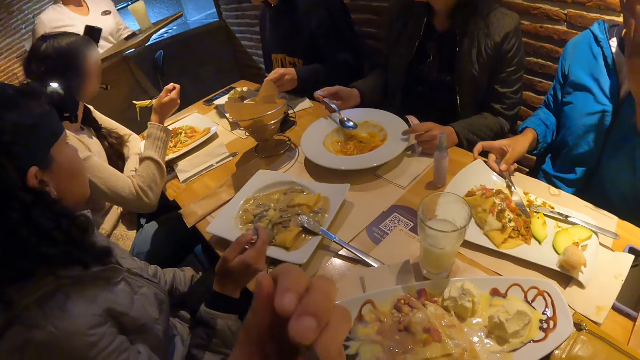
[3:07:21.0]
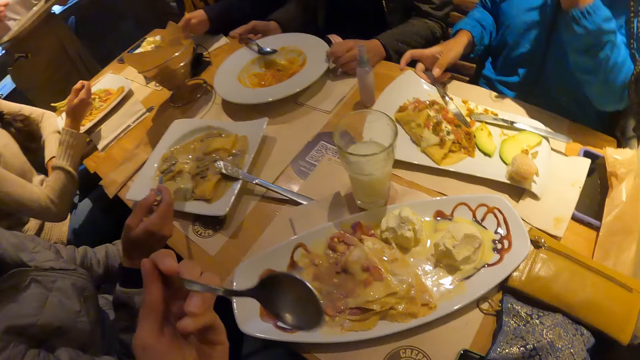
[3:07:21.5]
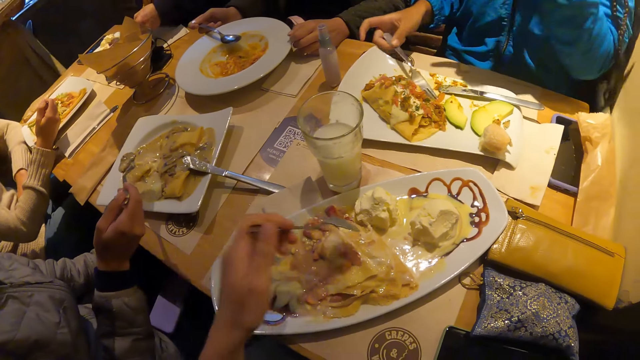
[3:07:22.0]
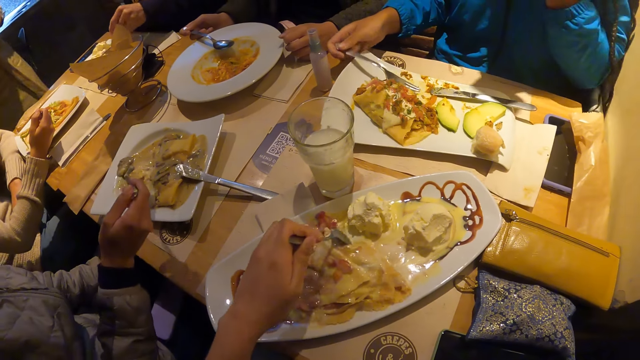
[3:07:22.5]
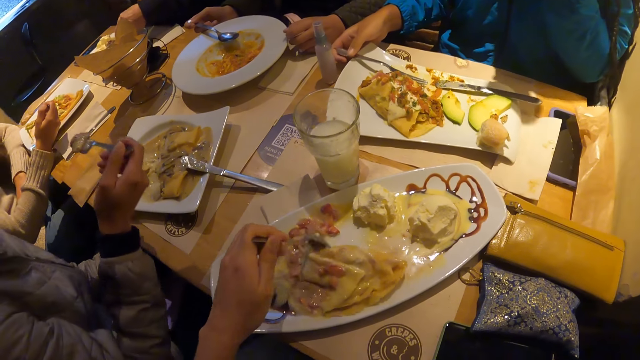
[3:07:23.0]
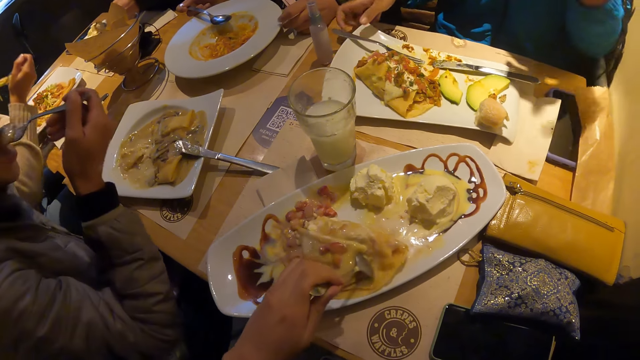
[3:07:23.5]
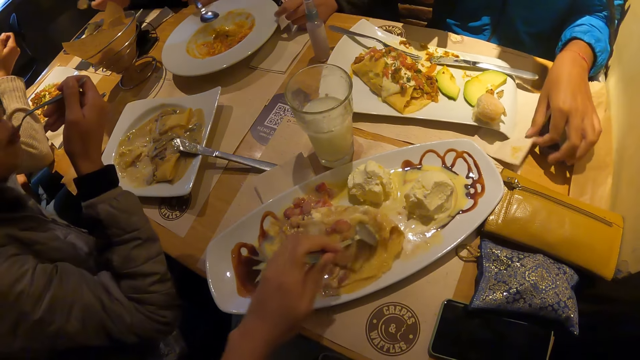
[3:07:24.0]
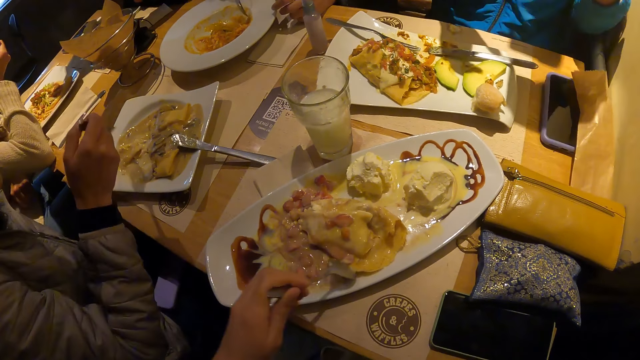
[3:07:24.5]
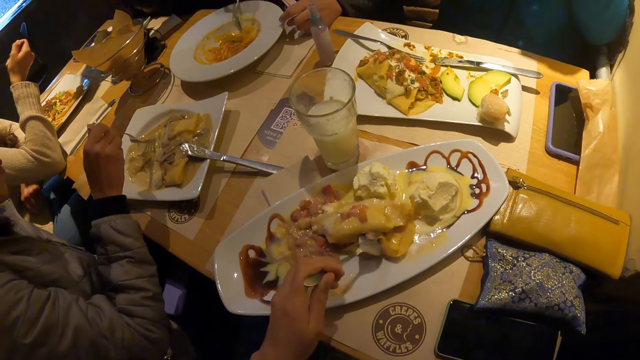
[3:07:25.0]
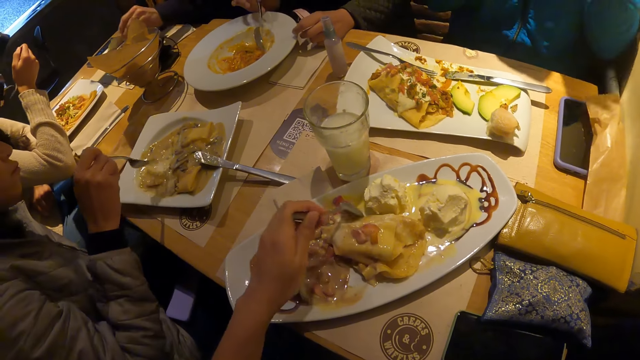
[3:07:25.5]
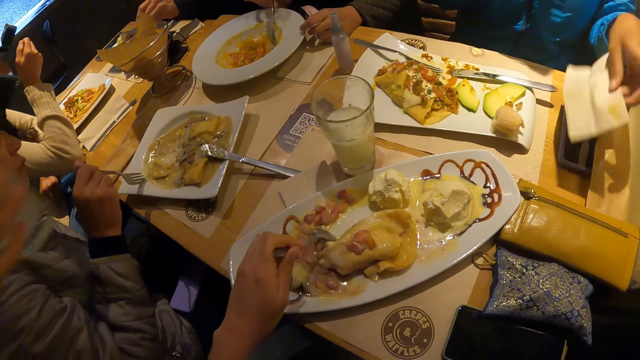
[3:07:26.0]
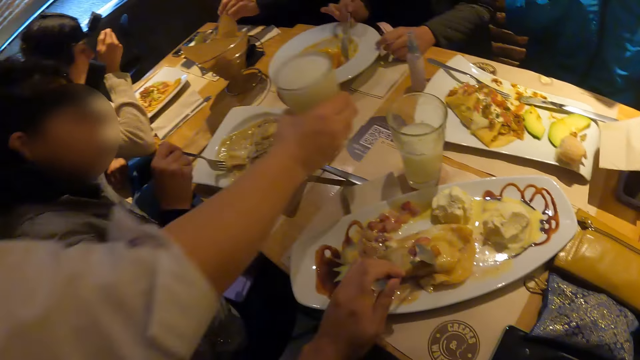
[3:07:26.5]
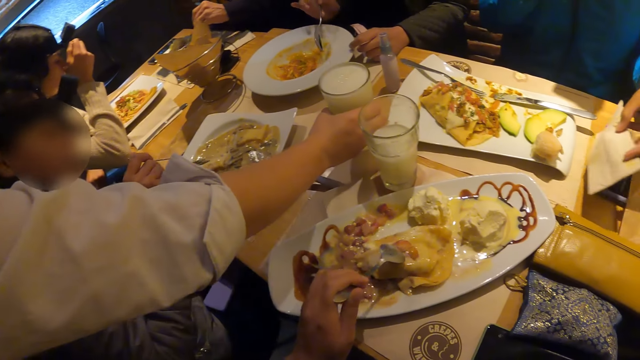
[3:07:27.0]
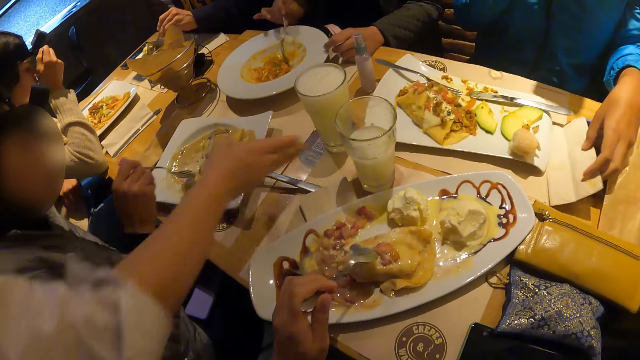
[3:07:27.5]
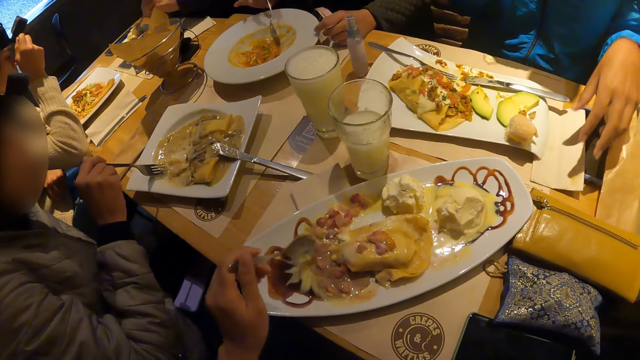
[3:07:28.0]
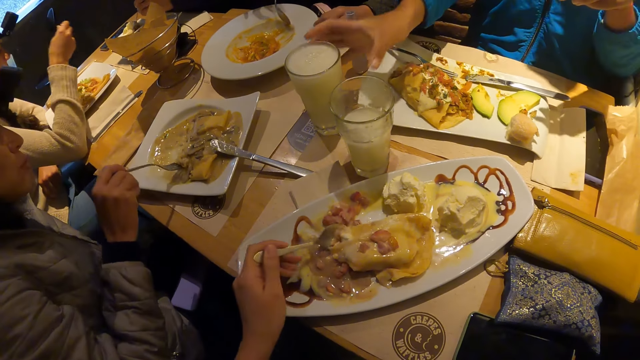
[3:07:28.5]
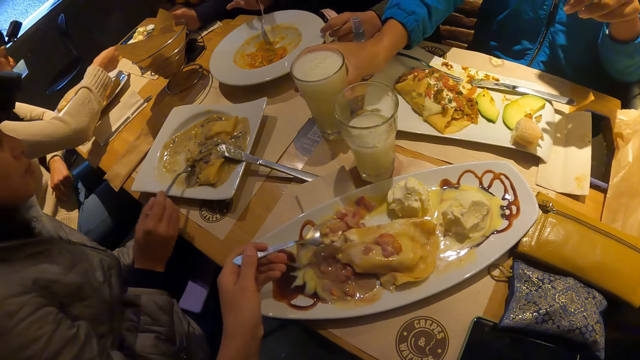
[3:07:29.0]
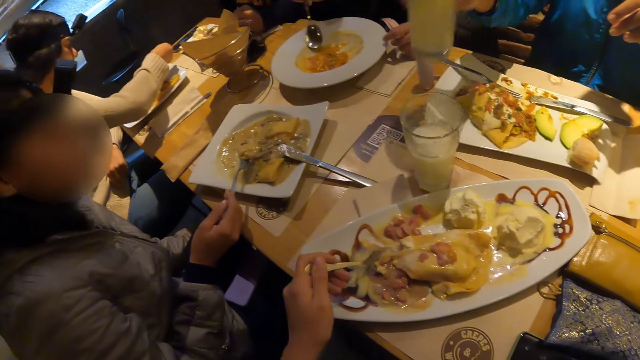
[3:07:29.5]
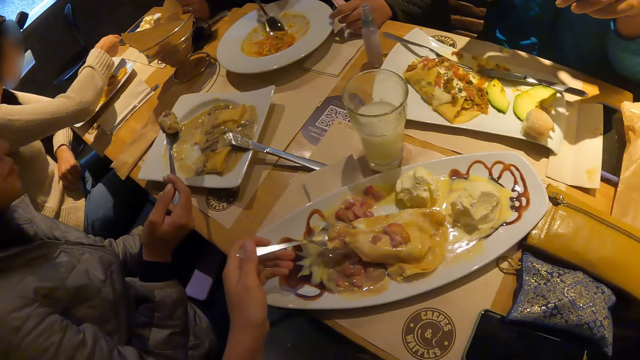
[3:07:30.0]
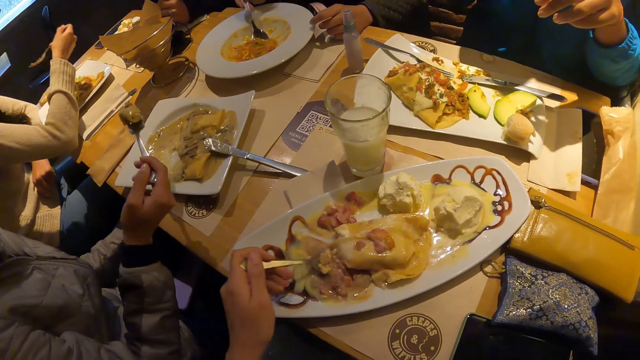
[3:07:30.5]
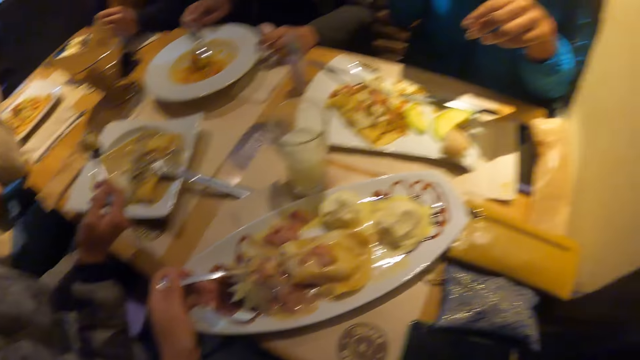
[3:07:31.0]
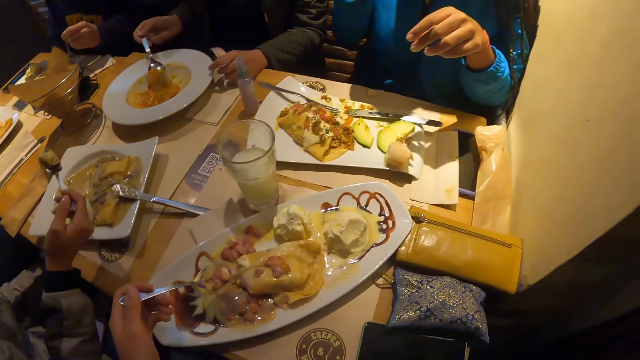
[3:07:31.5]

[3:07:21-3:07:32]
The camera wearer moves the food in his plate around with the spoon in his left hand. The woman drops the fork in her right hand on the plate. The man lifts the food to his mouth with a fork in his right hand. The woman picks the napkin from the table with her left hand. A waiter drops the cup on the table with her right hand. The woman drops the napkin on the table with her left hand. The camera wearer takes the food from the plate with a spoon in his left hand. The man takes the food from the plate with the fork in his right hand. The woman picks the cup from the table with her right hand.

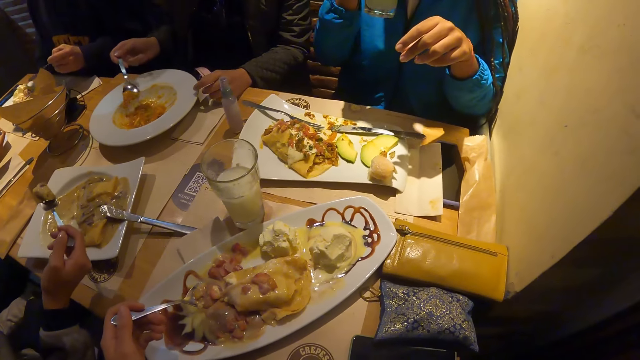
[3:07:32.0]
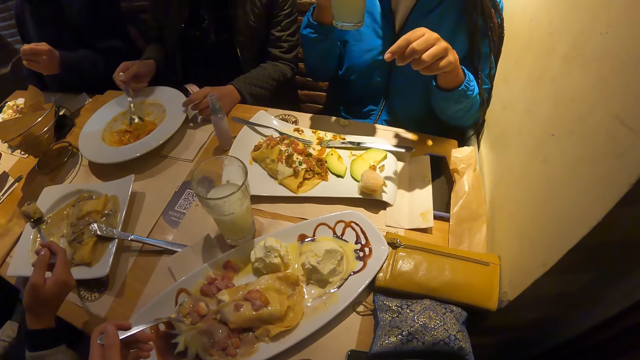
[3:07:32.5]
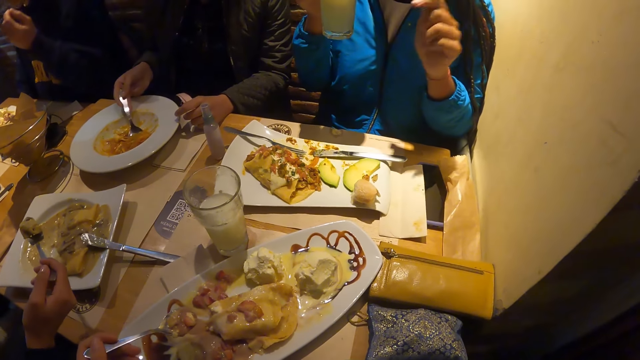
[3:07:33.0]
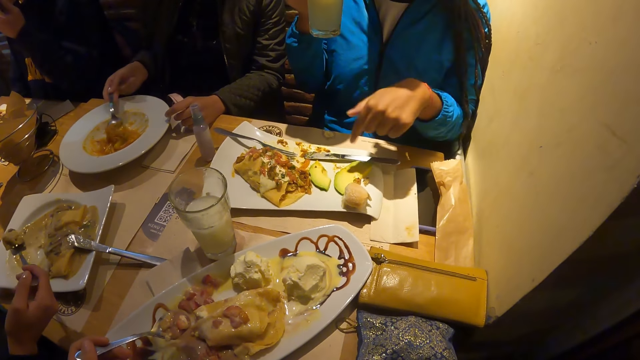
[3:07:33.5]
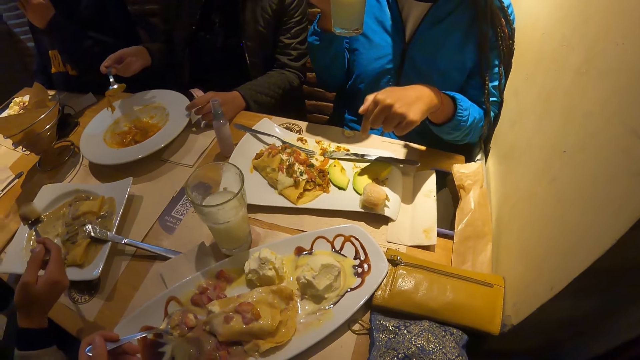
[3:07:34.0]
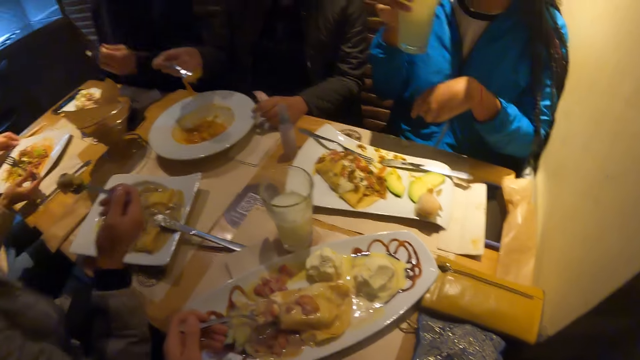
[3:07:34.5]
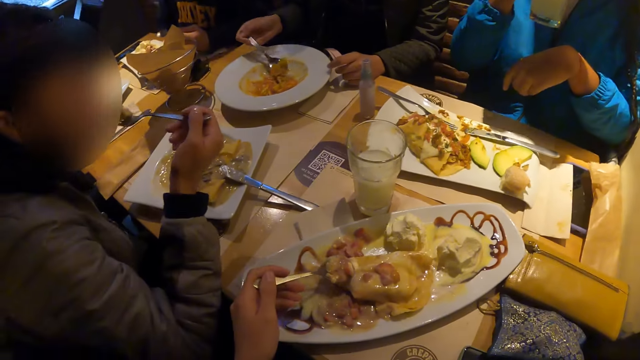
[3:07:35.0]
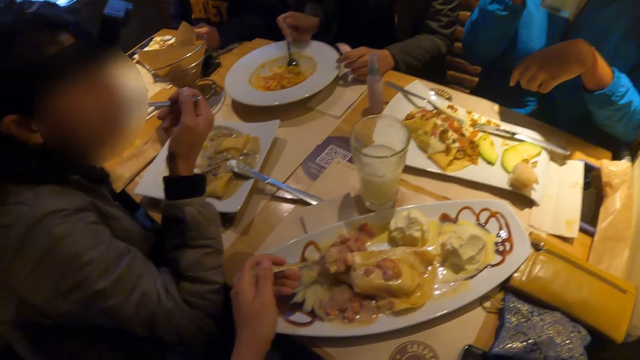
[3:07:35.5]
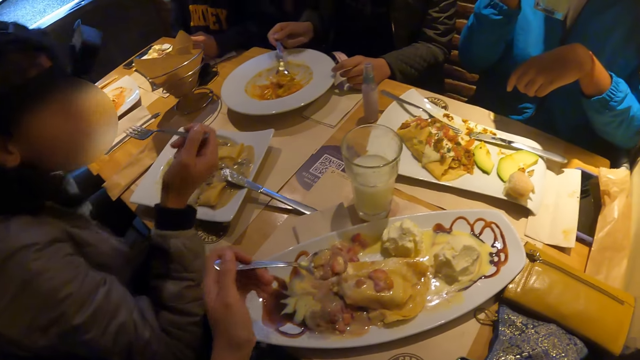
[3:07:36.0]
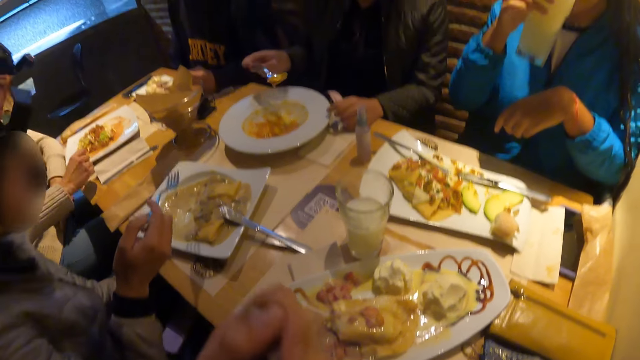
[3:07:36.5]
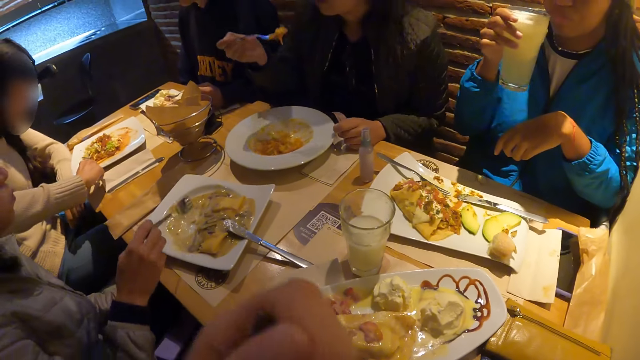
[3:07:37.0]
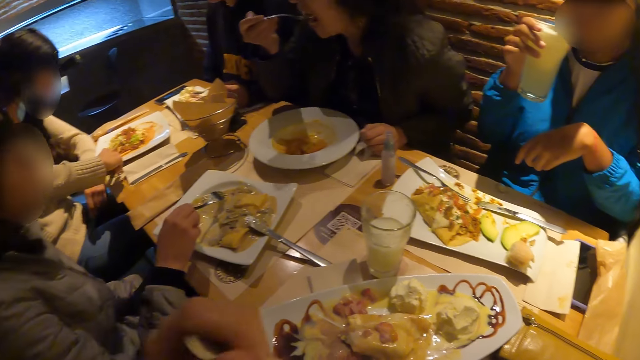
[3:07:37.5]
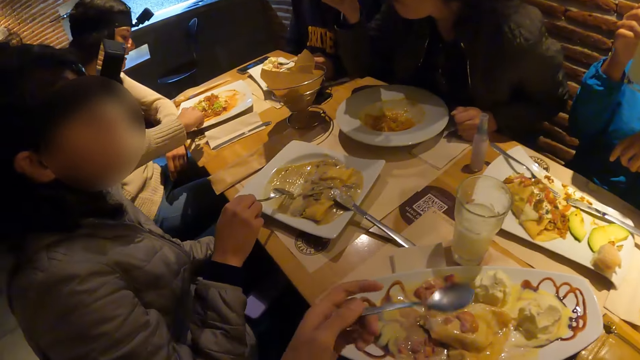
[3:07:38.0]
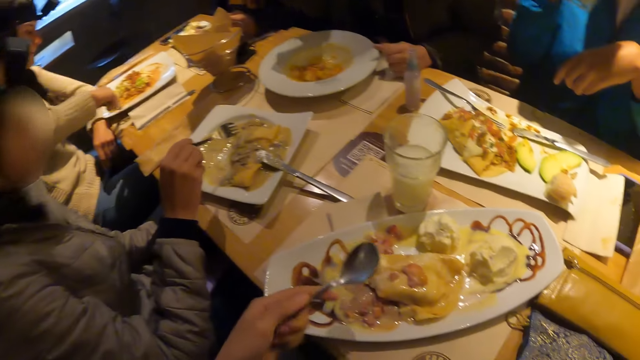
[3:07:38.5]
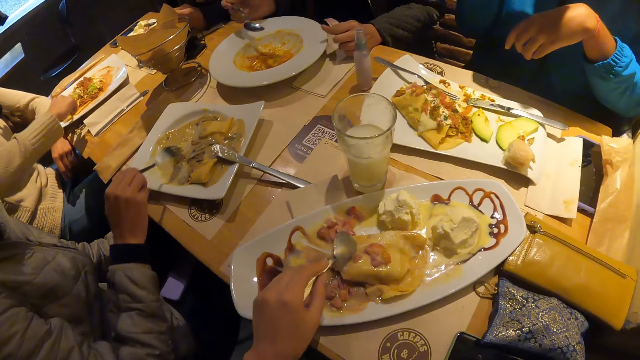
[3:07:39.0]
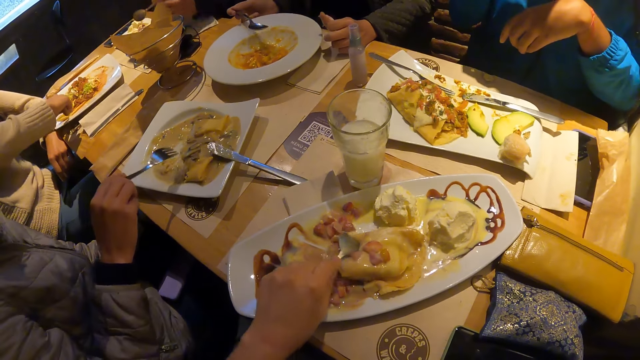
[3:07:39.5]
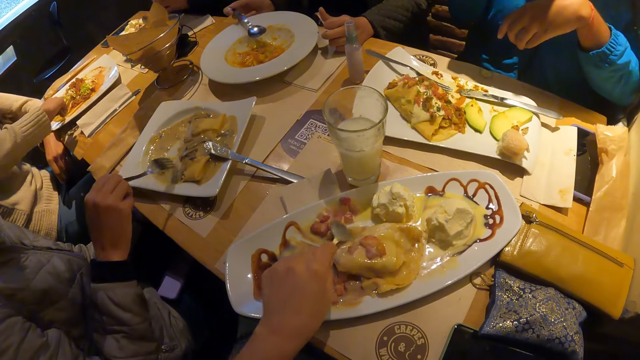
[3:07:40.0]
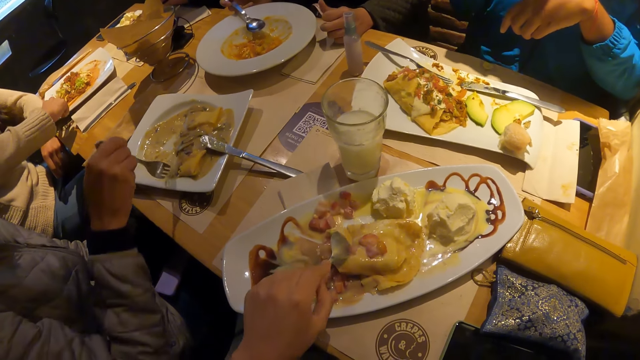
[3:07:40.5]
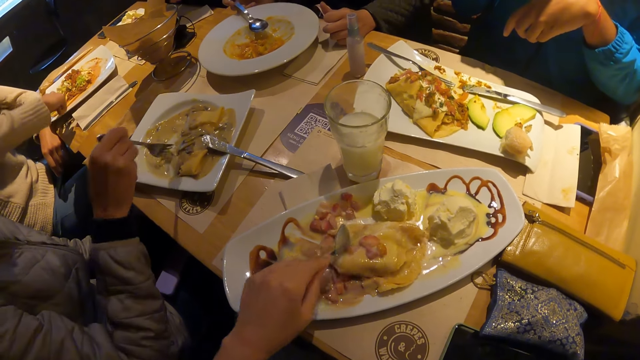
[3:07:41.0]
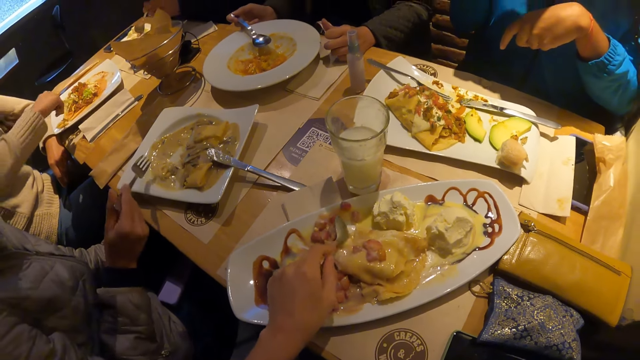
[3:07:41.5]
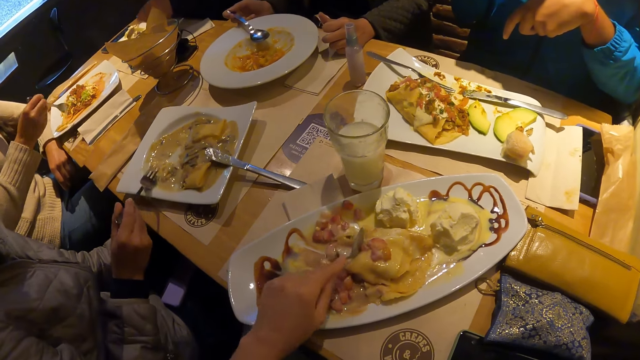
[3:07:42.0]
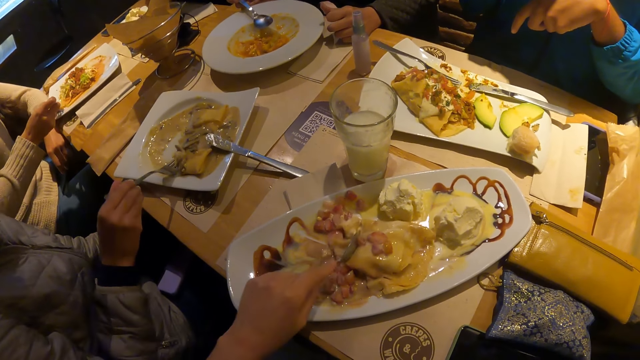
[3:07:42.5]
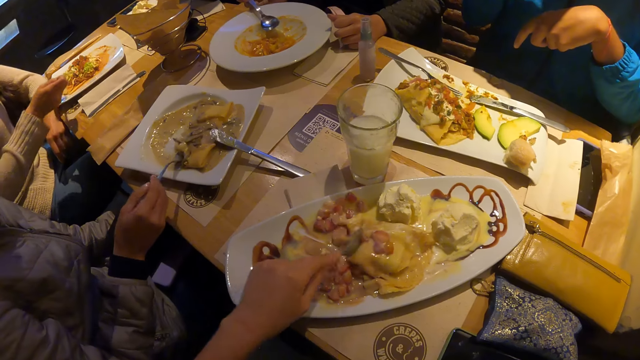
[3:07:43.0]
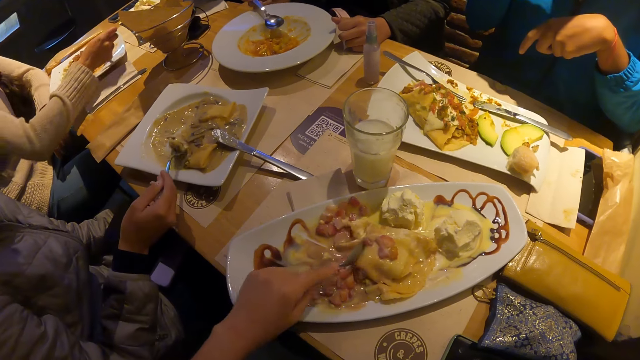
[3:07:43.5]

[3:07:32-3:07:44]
The woman points to her plate with her left hand. The man lifts the food to his mouth with a fork in his right hand. The camera wearer lifts the food to his mouth with a spoon in his left hand. The woman drinks from the cup in her right hand. The camera wearer scoops the food. He cuts the food with a spoon in his left hand. The man takes the food from the plate with the fork in his right hand.
